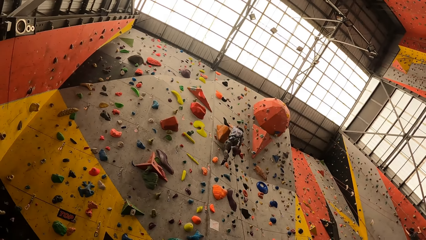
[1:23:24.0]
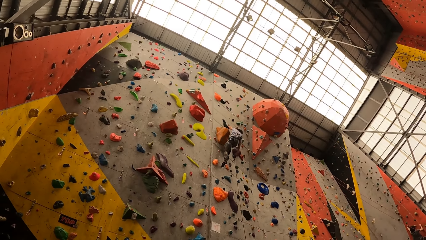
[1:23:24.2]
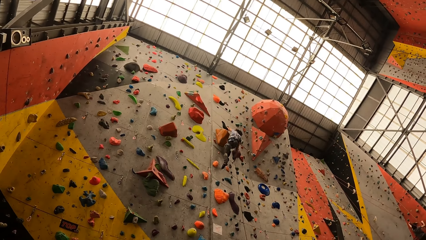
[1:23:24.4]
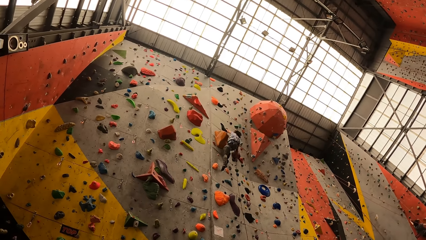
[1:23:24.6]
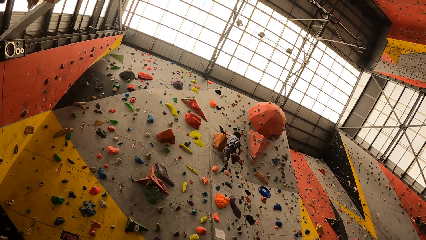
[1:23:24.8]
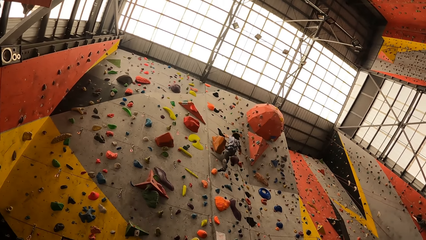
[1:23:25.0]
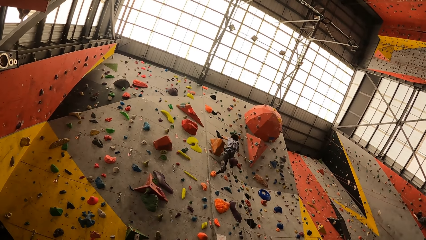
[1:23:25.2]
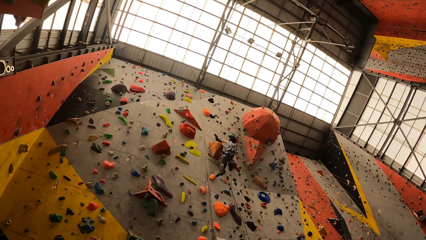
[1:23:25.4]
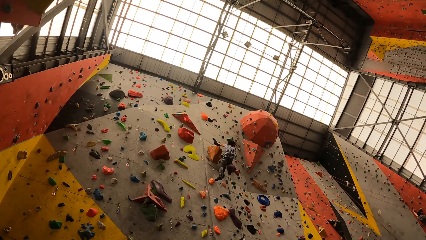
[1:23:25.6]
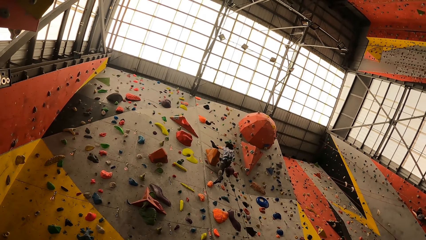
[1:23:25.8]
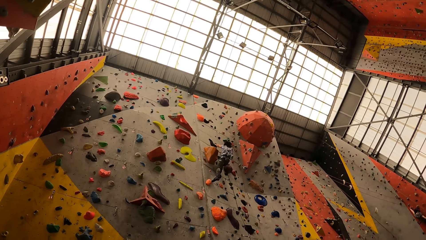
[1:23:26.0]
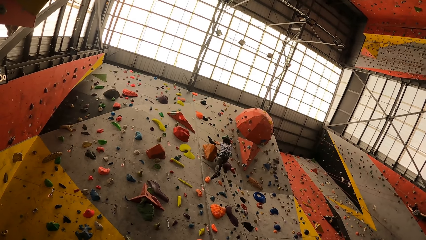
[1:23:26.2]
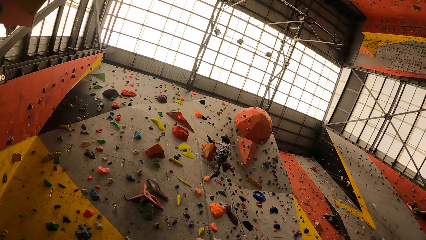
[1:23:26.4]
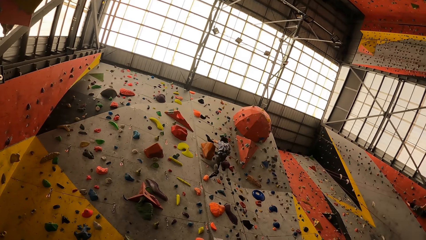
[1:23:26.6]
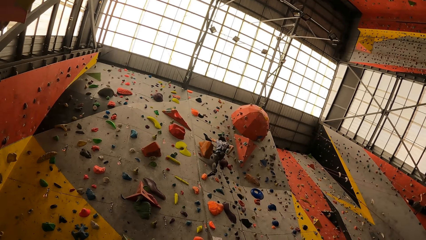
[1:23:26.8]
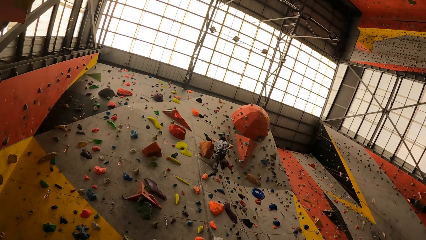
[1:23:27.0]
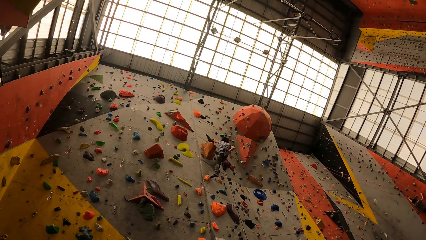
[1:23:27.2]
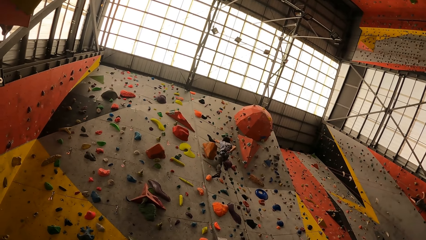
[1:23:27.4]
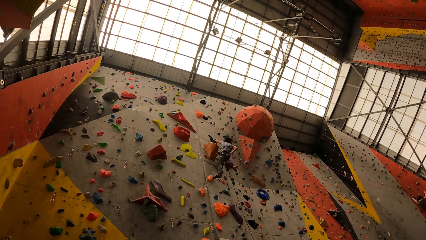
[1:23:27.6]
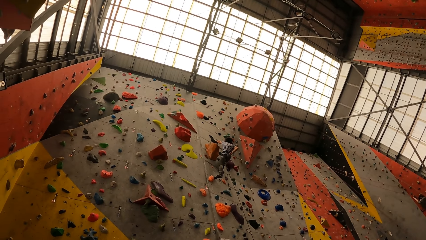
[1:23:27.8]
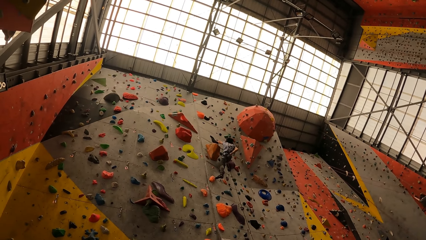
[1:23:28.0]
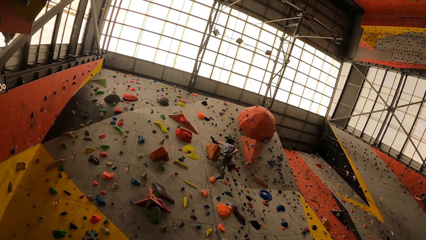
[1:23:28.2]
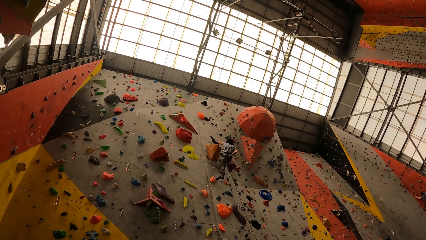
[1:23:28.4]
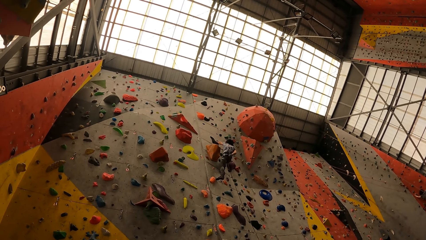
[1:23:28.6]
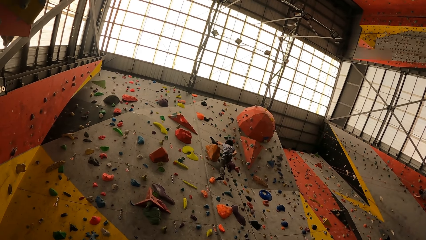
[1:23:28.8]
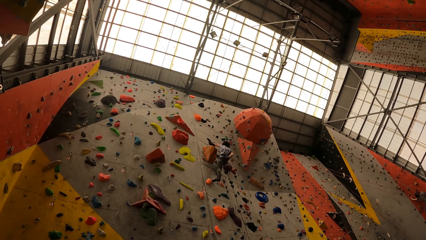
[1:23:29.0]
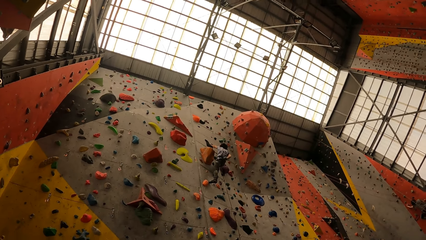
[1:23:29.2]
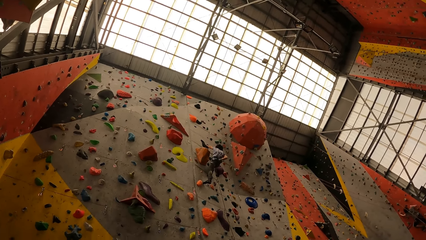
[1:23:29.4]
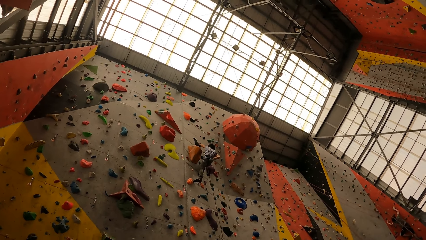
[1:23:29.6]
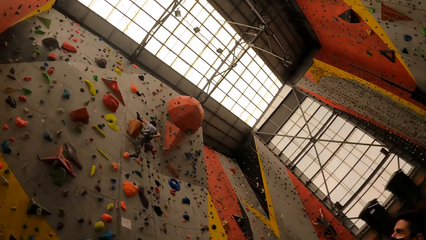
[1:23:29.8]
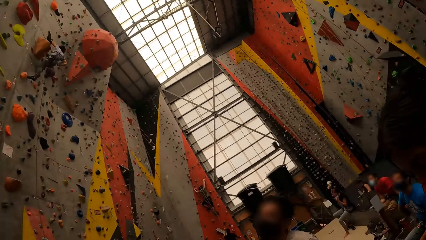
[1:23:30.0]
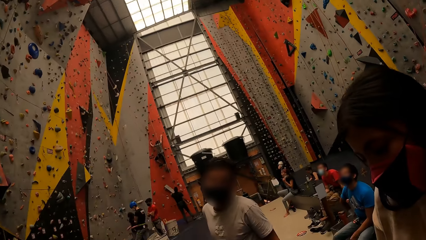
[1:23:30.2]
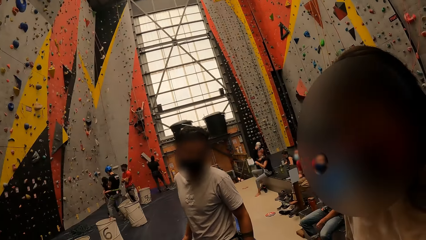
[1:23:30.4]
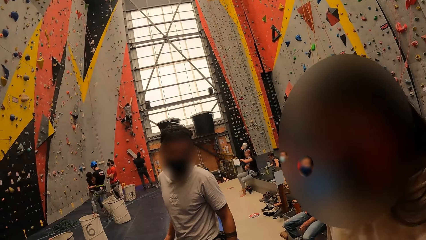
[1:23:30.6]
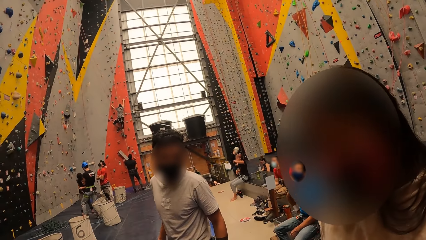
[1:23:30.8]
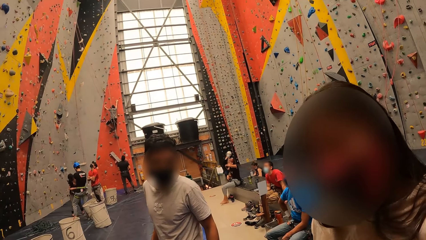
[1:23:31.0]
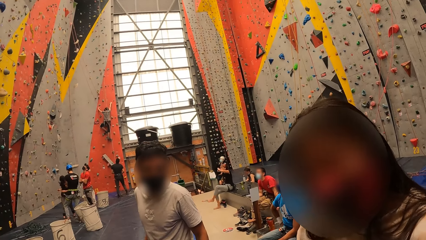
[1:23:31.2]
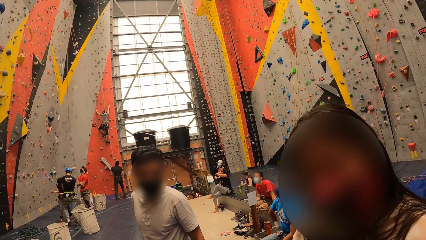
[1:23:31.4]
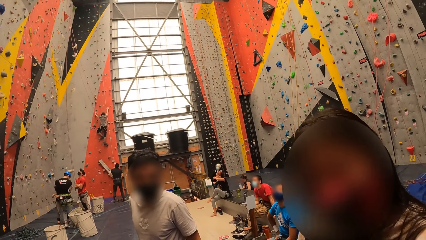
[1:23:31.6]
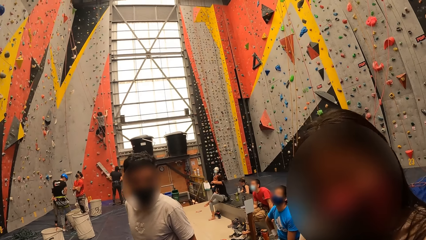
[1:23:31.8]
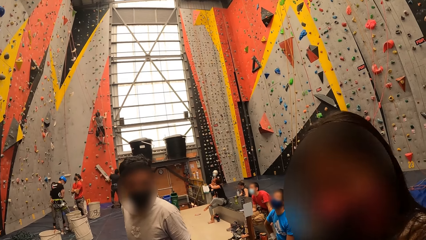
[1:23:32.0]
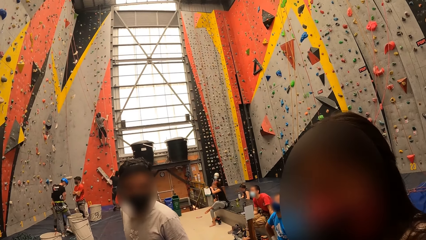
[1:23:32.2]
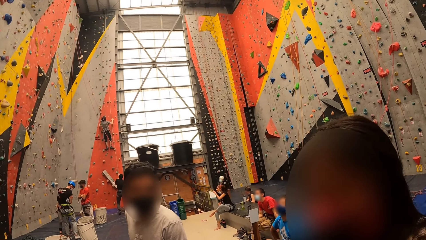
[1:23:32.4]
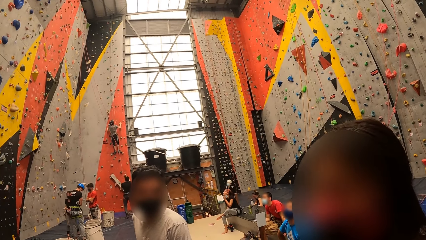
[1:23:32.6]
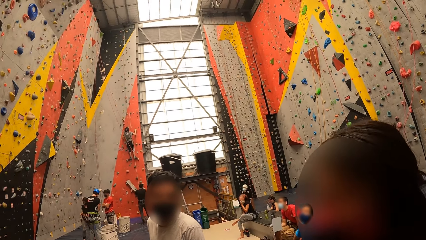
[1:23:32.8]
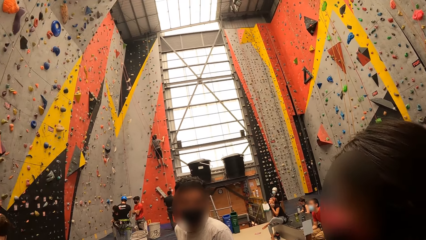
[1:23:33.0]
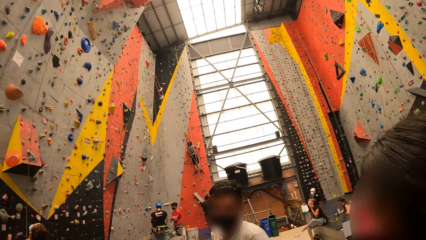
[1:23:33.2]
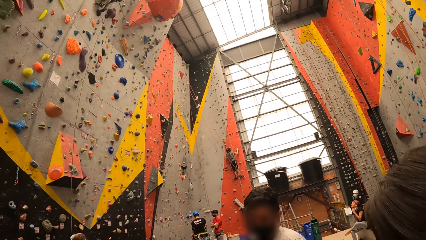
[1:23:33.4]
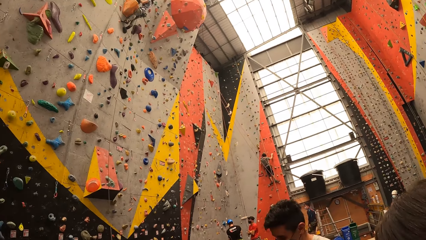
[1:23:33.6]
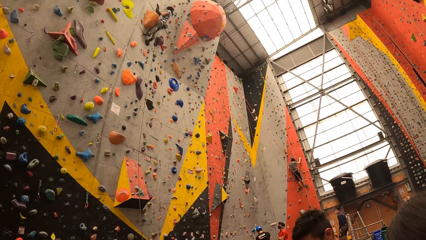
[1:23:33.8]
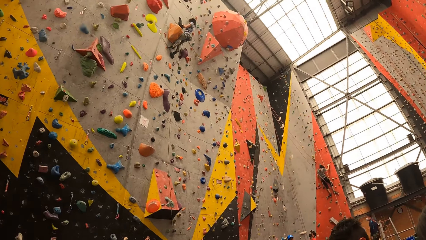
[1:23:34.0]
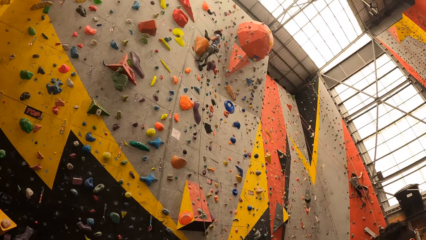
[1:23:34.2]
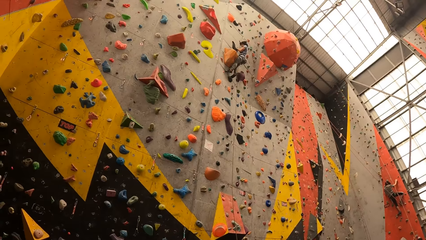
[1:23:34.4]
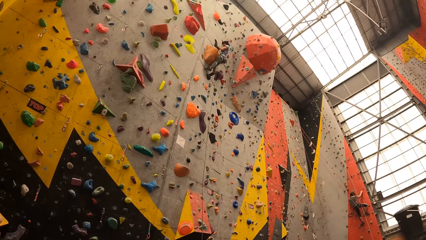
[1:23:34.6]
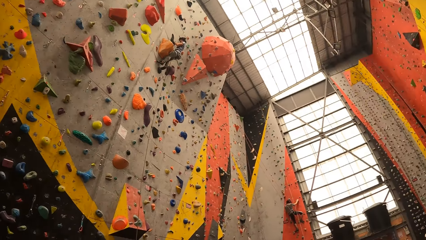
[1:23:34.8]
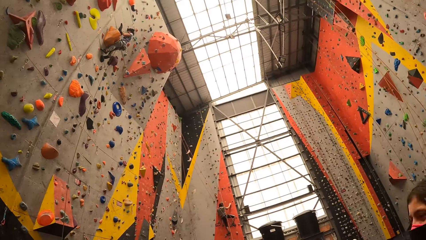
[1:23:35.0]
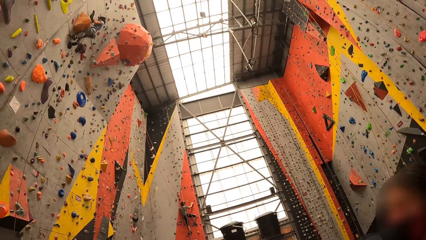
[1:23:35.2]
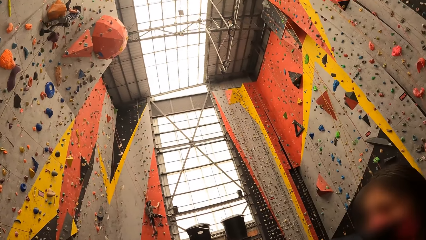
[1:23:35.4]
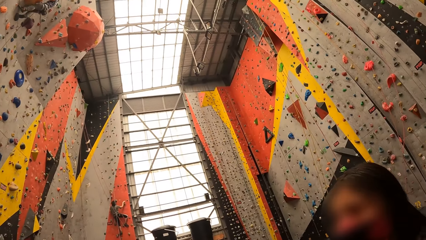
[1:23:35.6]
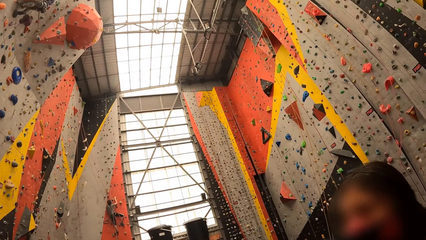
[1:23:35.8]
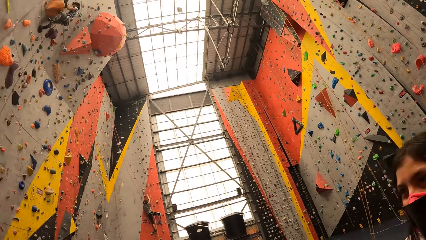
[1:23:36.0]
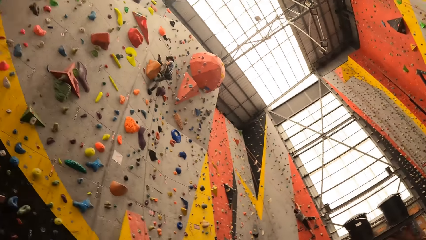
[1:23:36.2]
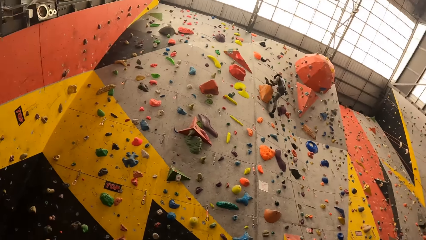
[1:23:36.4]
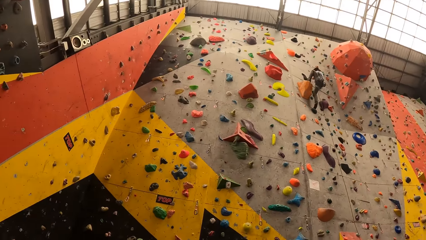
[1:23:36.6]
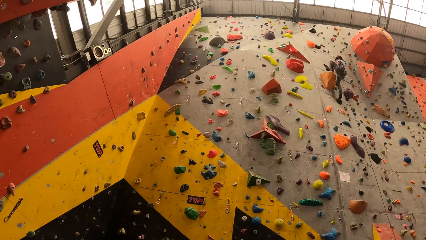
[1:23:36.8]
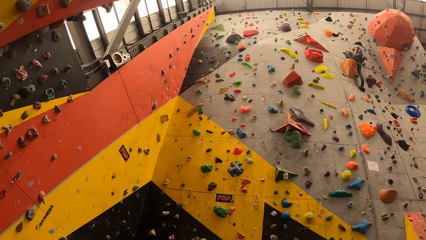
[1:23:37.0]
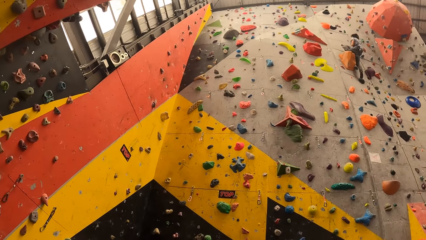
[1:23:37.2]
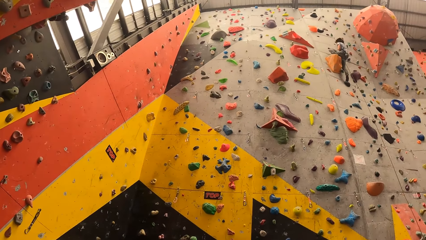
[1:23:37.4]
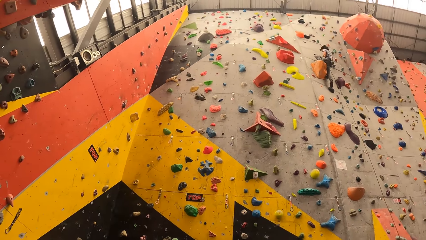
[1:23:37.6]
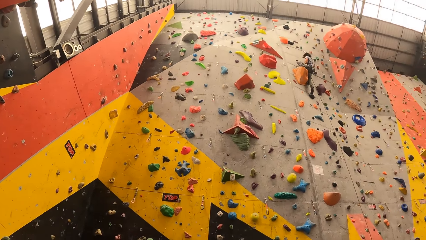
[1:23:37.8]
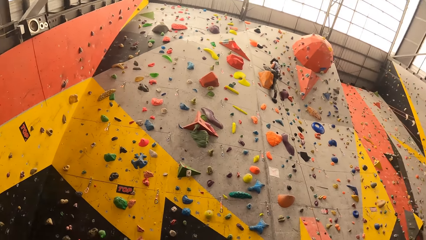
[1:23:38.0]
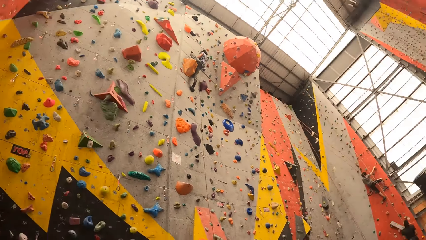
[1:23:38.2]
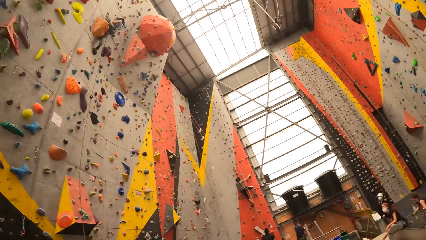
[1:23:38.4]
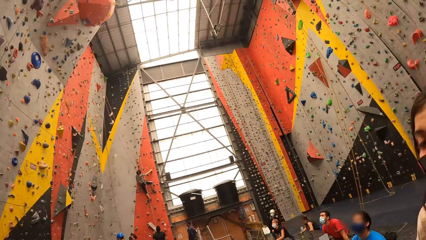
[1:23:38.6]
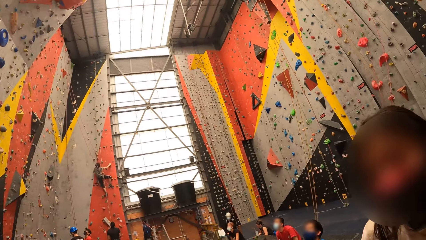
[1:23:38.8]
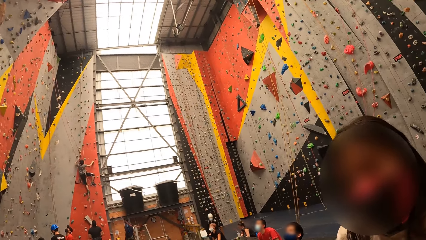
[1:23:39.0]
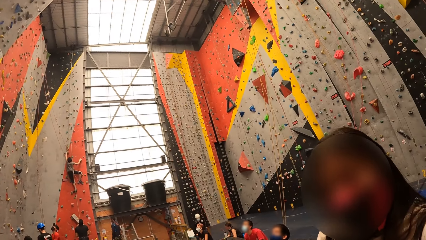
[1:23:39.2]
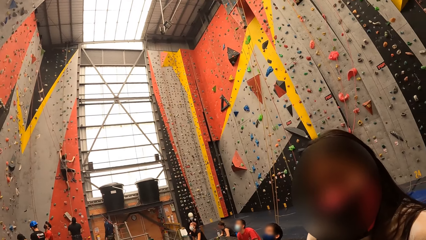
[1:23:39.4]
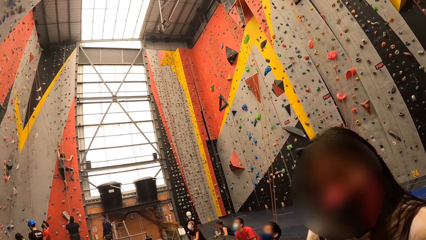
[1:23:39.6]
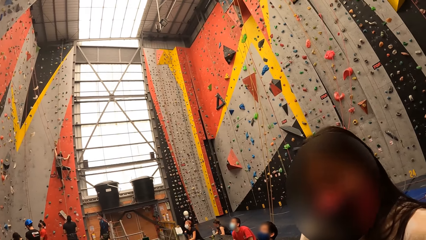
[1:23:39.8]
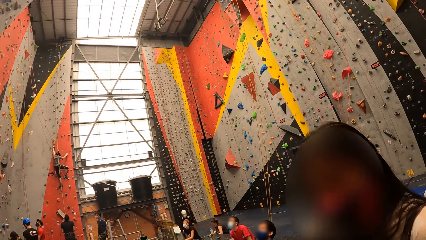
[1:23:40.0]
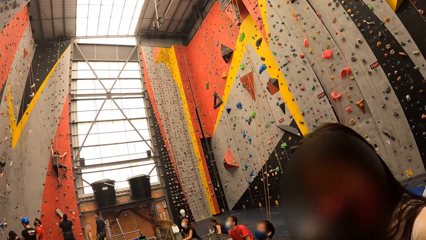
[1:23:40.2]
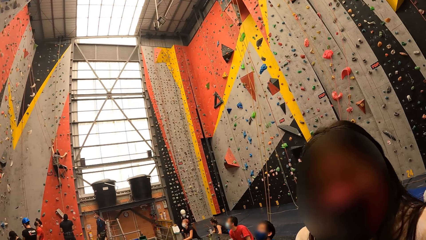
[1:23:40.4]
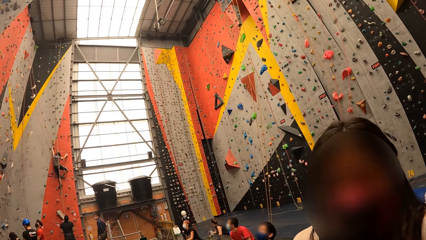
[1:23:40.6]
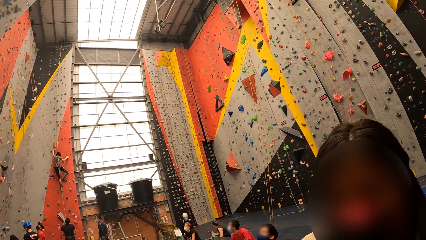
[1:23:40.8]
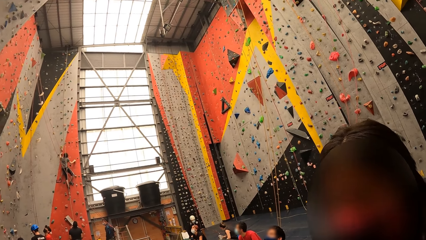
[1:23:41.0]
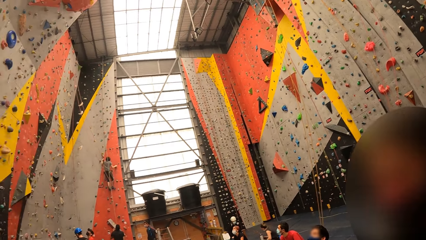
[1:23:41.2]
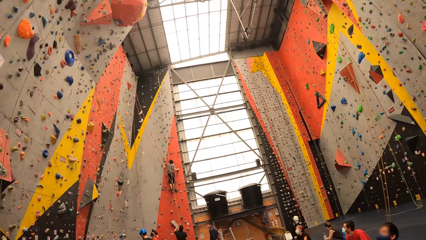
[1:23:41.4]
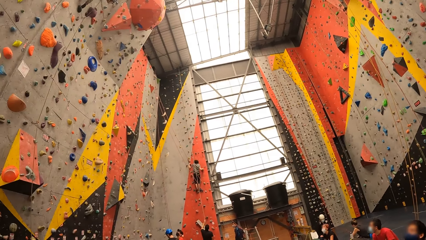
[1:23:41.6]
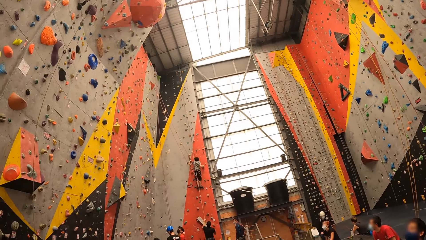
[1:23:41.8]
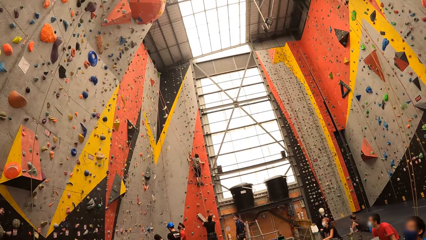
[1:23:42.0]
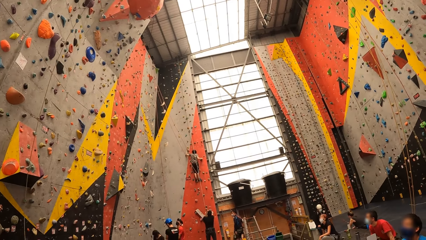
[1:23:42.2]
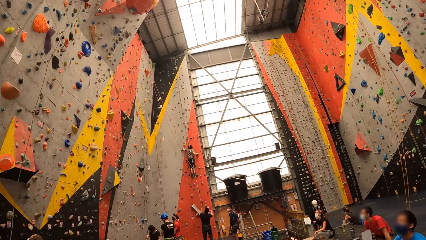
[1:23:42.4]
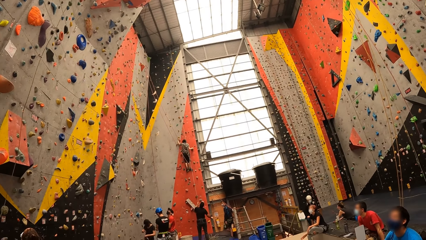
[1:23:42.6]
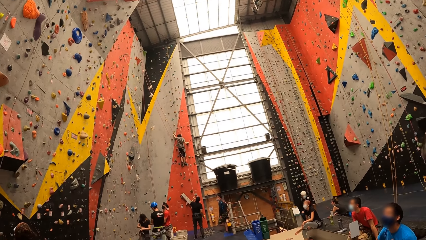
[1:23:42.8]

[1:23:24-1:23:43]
A person puts the hand in the bag. The camera wearer interacts with others. They look around. Another person climbs the climbing wall.
